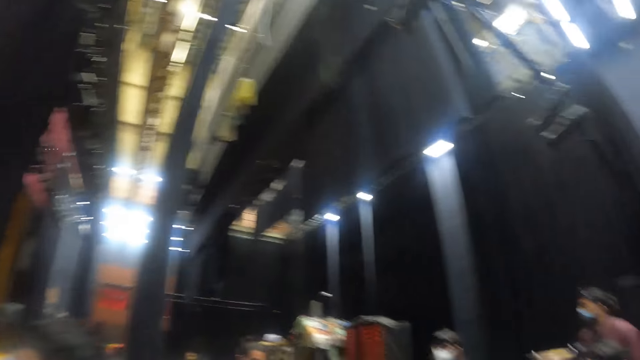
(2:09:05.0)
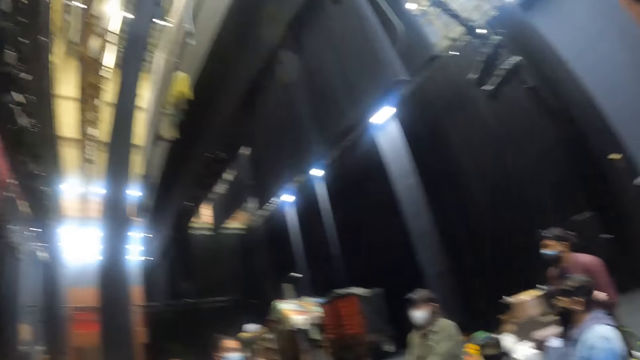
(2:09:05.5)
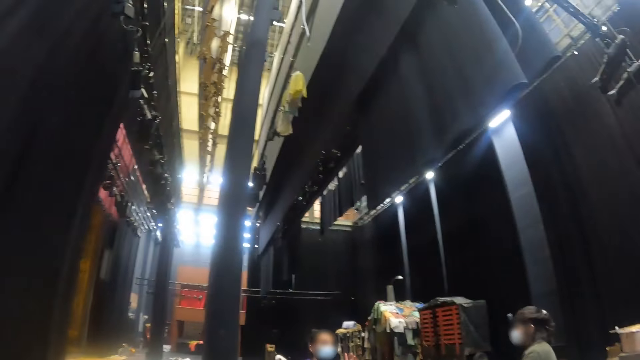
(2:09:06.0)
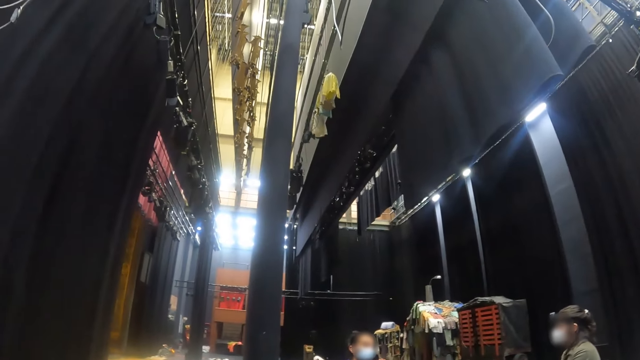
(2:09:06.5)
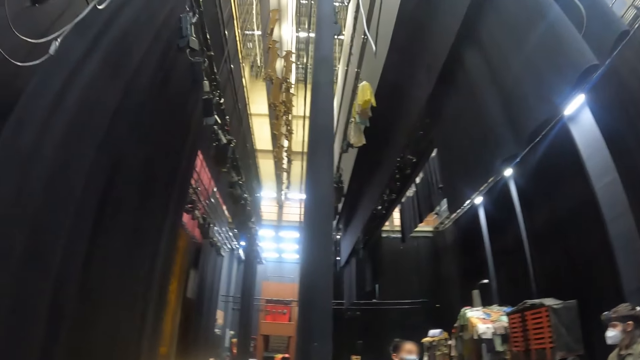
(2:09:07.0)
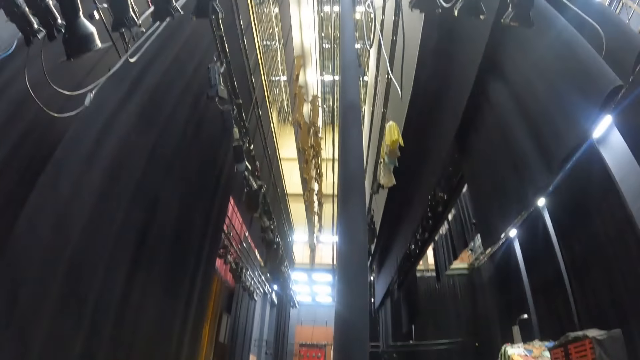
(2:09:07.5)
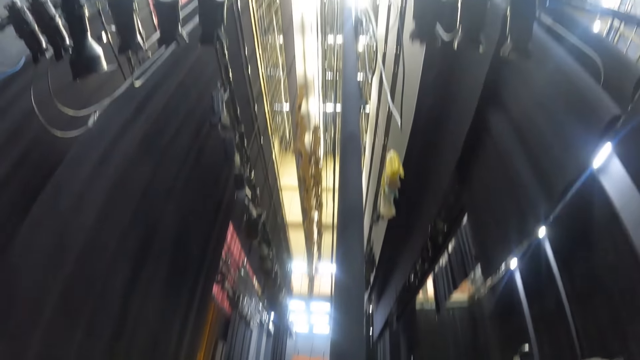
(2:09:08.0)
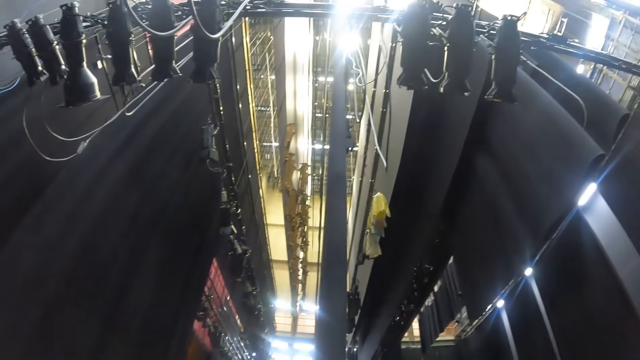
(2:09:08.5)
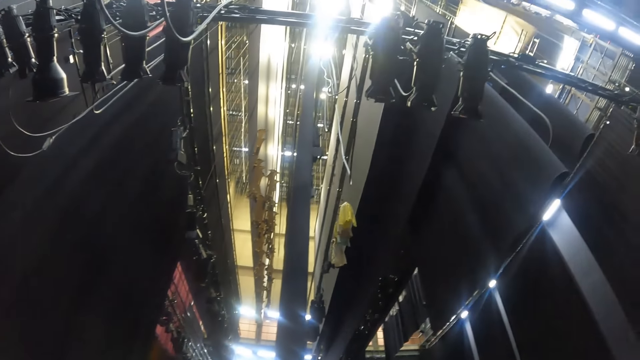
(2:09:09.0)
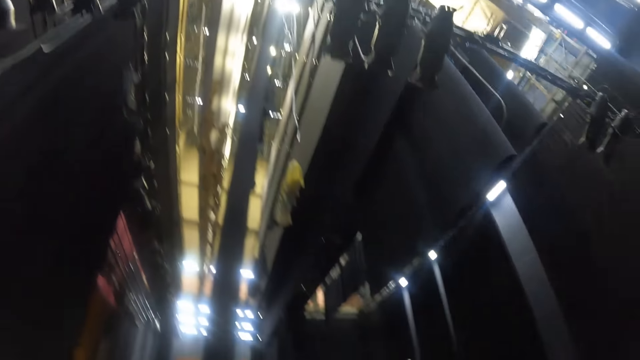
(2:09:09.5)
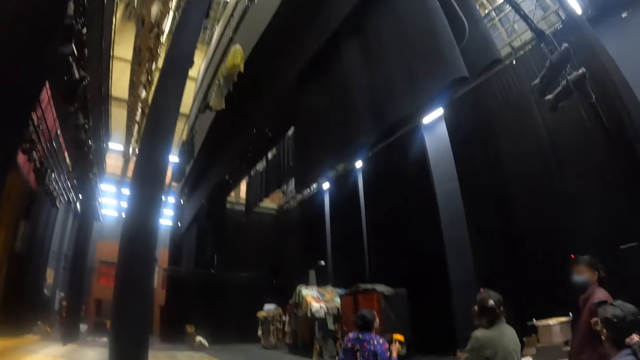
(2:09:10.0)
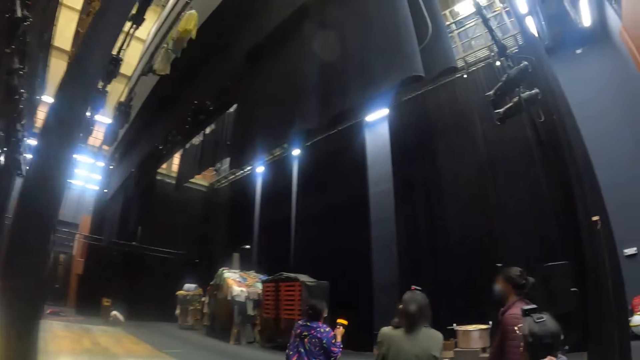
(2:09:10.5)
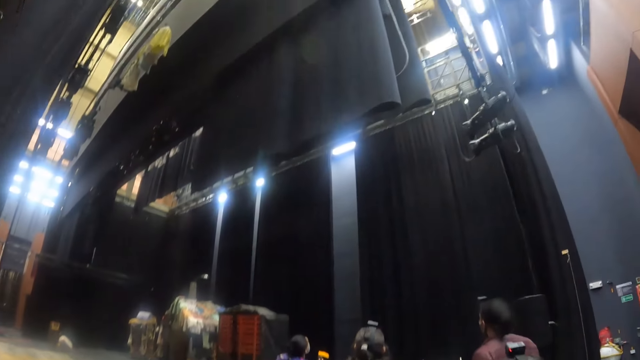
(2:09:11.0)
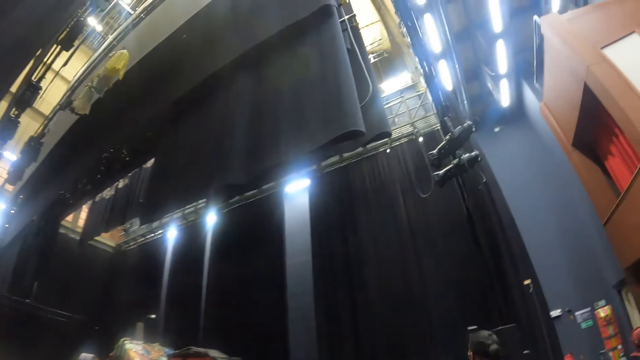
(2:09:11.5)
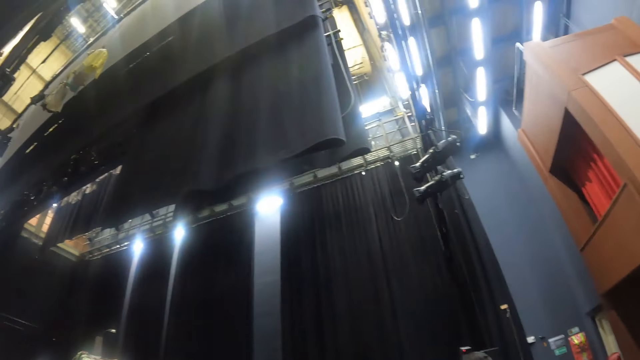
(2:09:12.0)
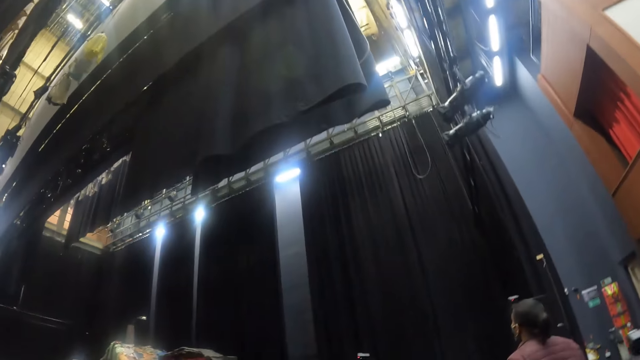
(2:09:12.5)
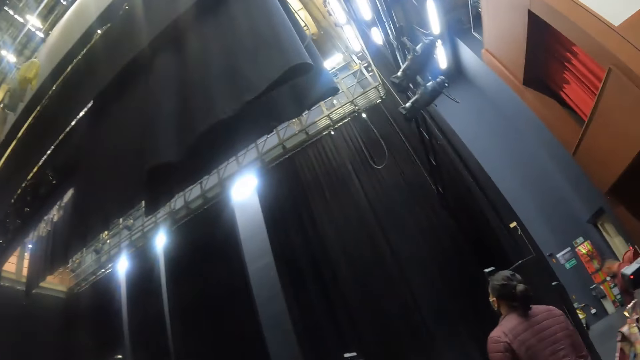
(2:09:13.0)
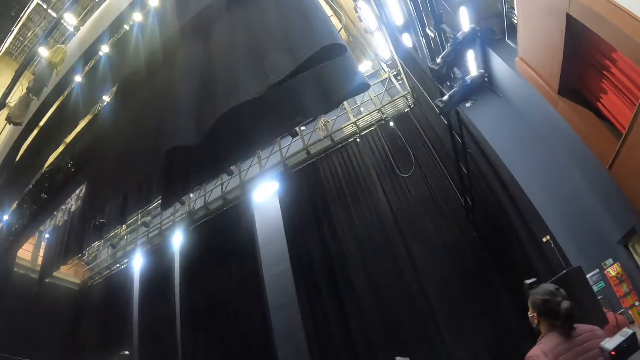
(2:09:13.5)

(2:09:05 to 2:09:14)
The camera wearer moves around the room.

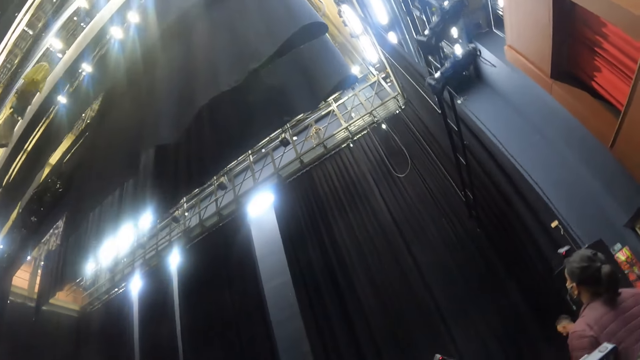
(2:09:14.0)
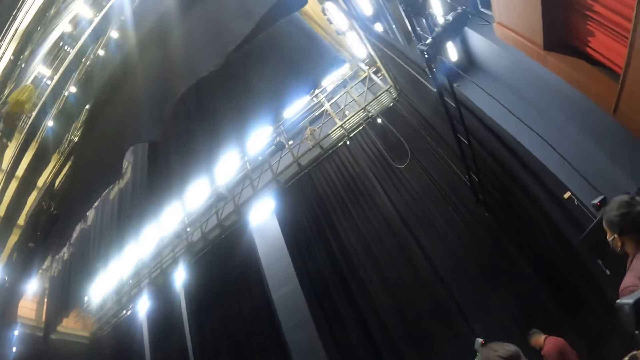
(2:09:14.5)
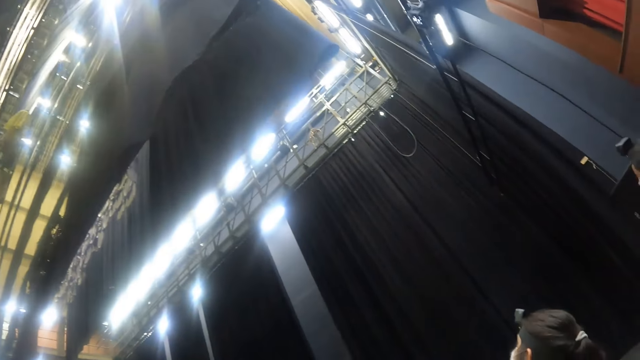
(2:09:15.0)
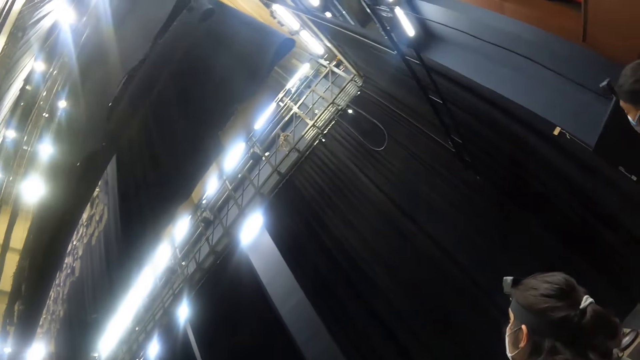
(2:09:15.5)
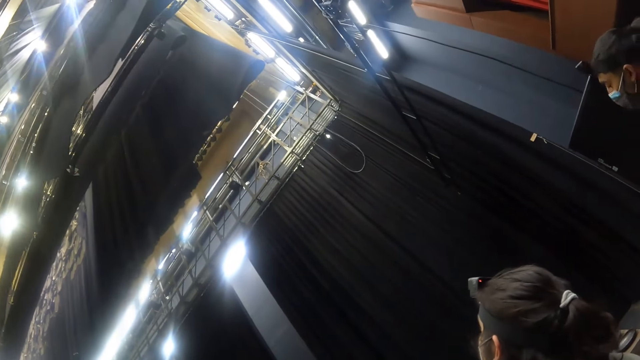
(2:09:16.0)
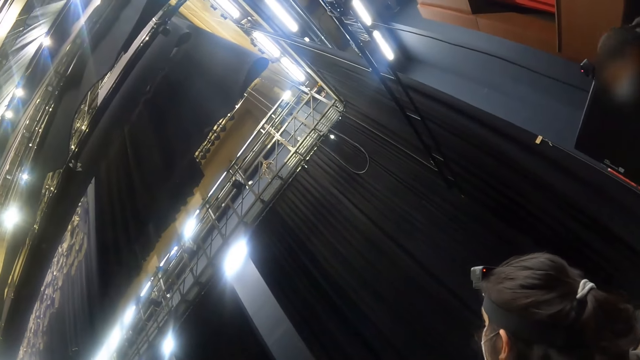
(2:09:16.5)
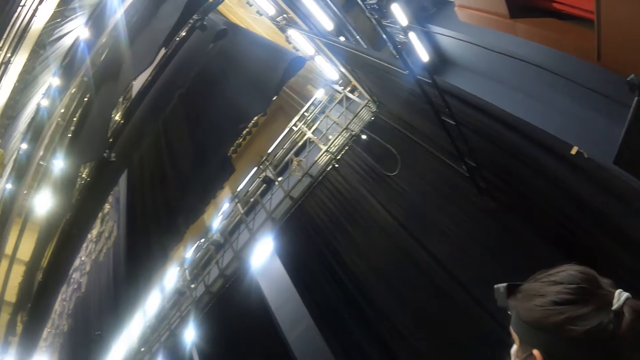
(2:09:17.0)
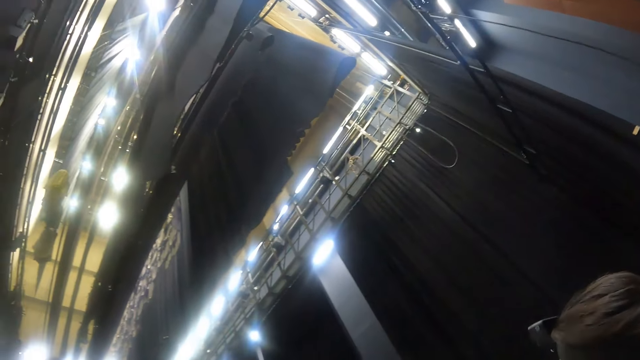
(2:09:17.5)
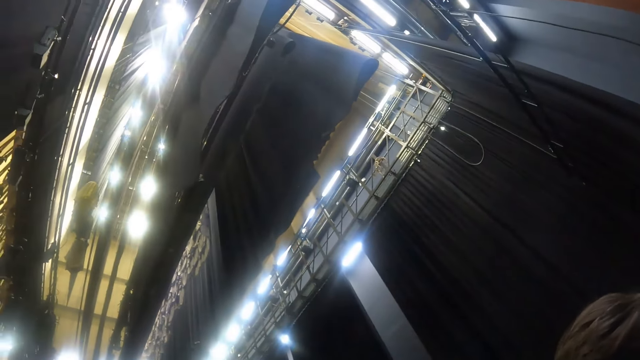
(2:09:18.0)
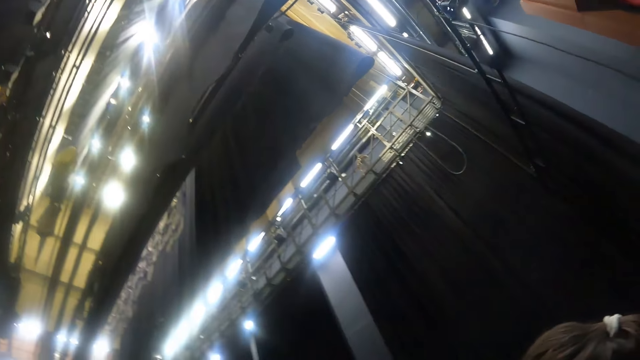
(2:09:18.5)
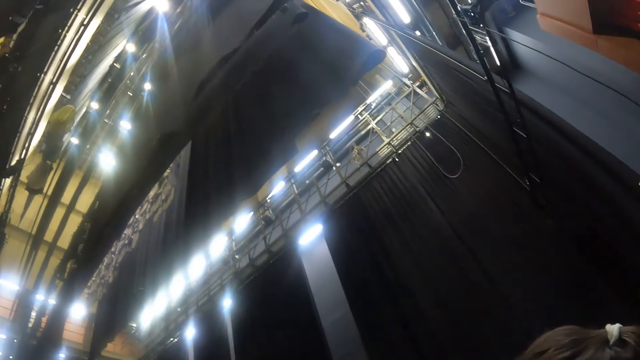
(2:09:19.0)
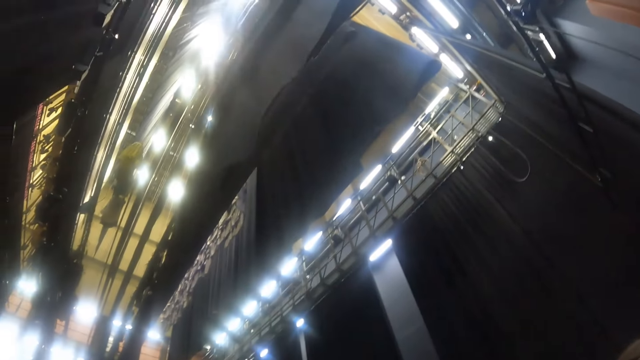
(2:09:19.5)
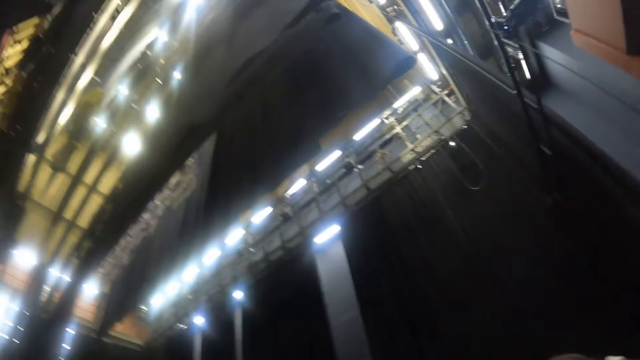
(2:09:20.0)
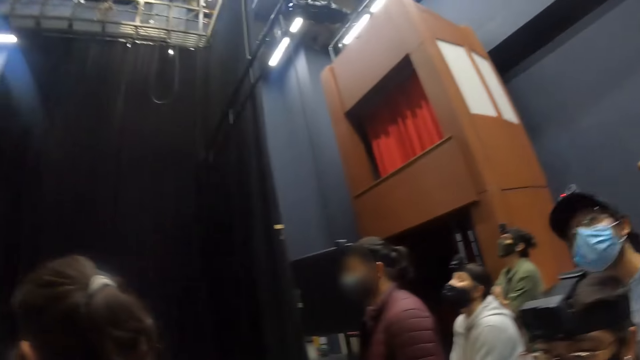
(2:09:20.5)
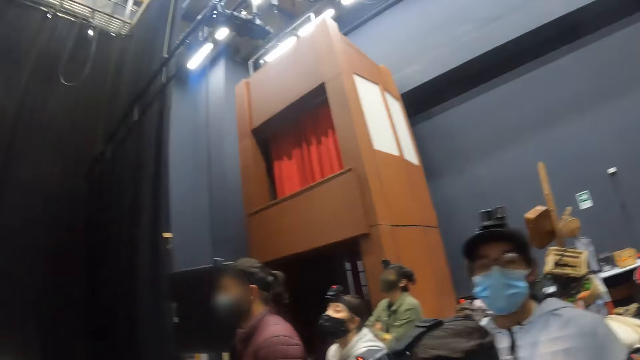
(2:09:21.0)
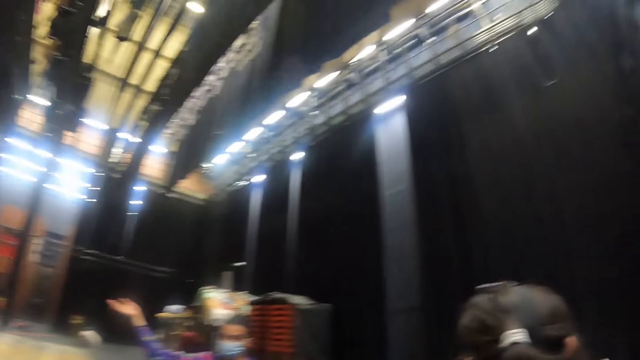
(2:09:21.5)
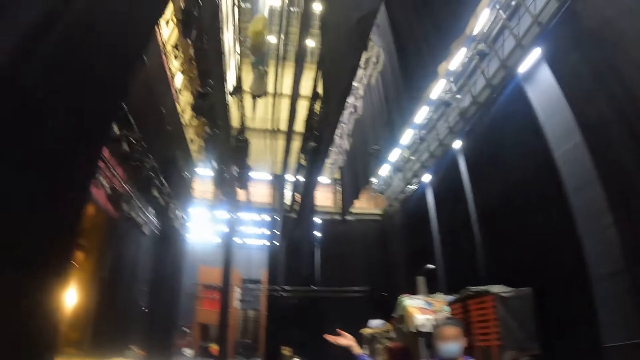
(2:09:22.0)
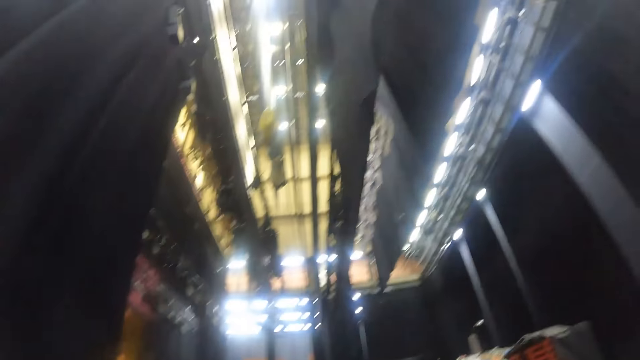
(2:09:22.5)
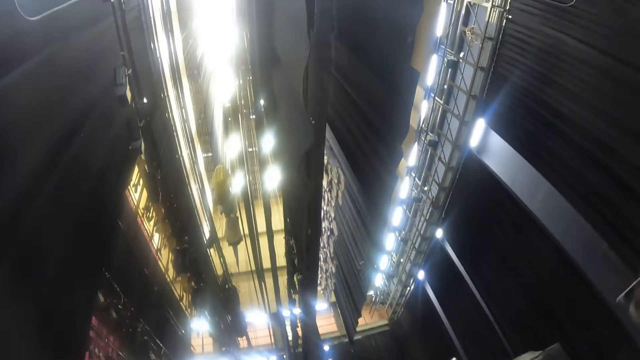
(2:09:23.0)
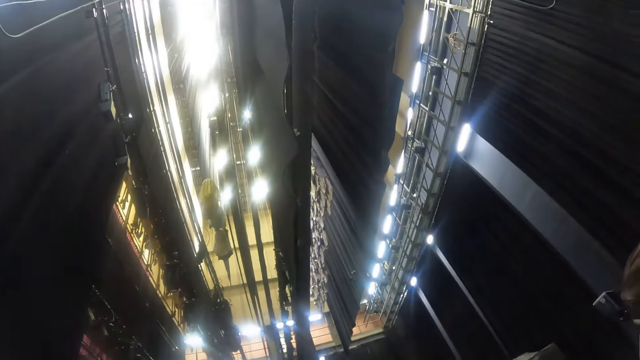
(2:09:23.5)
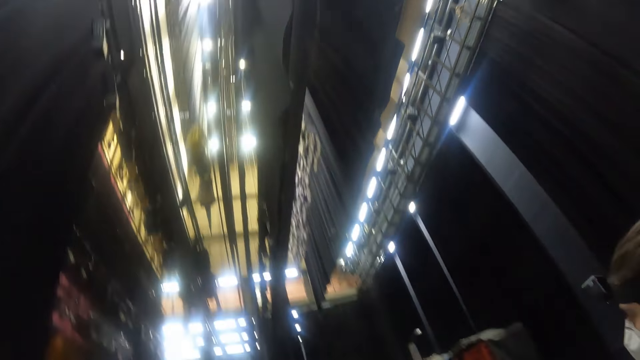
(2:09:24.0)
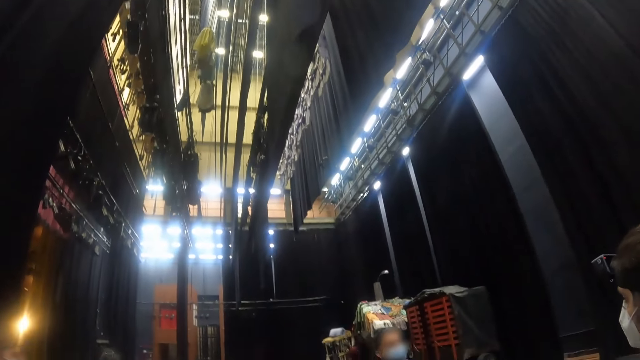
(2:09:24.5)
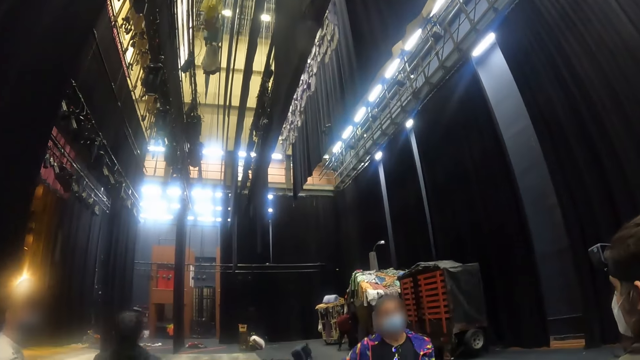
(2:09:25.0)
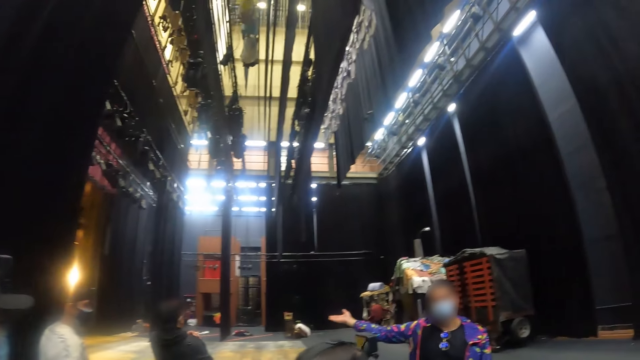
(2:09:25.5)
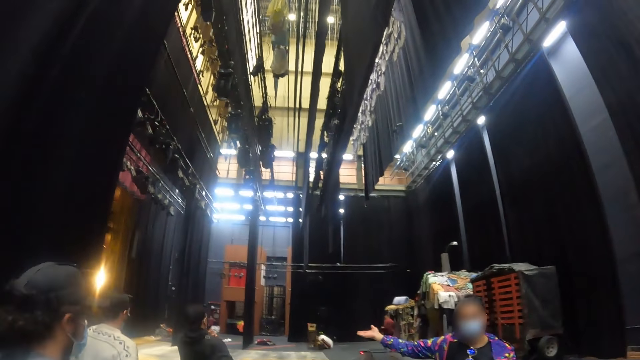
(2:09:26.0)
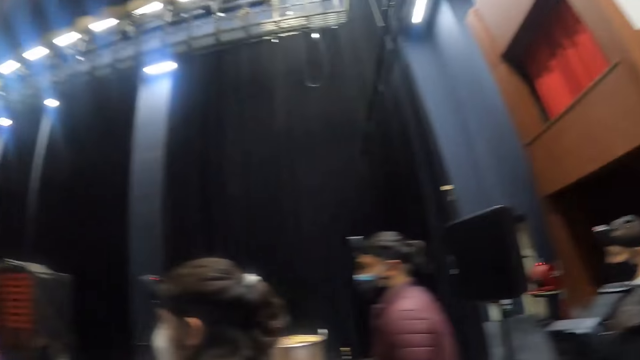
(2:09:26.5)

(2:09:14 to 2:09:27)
The camera wearer looks around the room.
